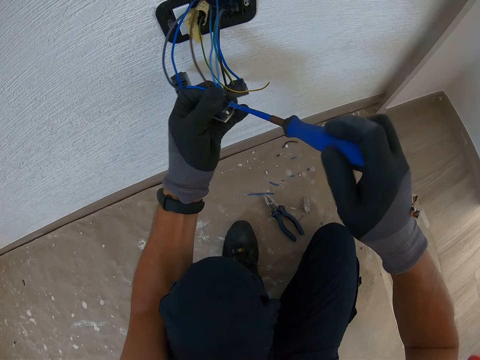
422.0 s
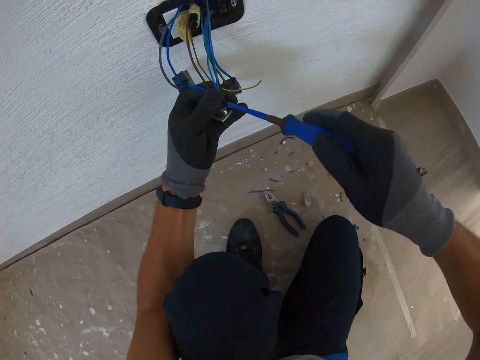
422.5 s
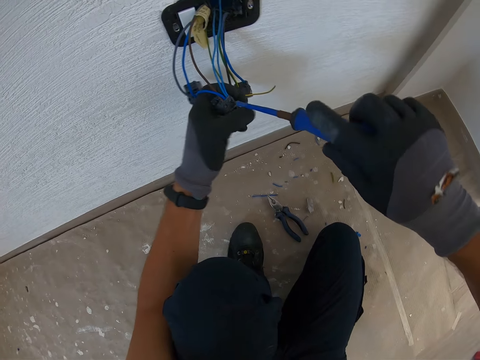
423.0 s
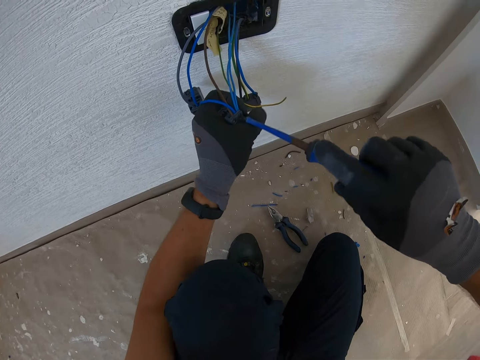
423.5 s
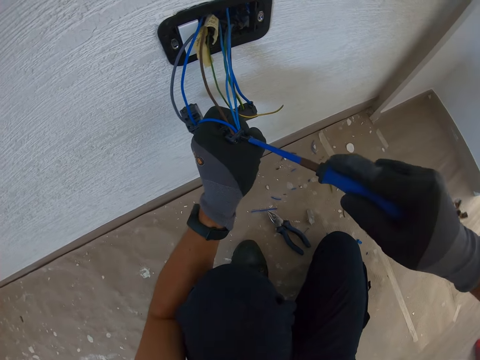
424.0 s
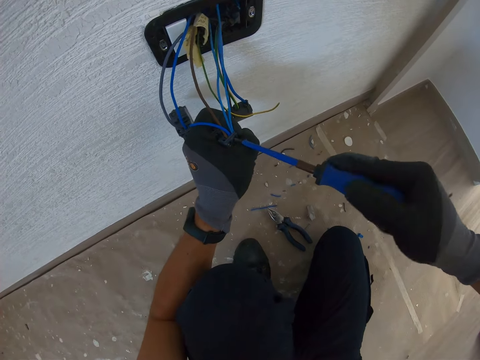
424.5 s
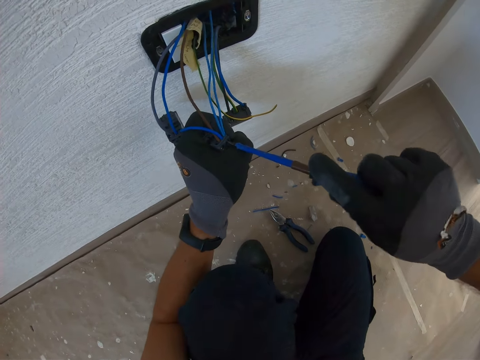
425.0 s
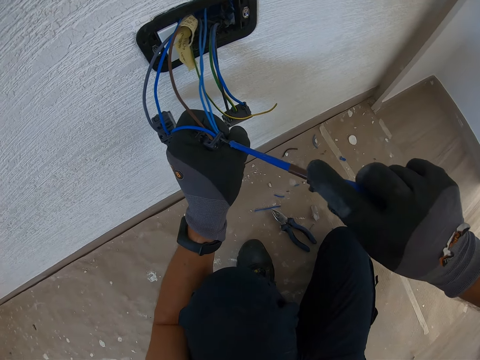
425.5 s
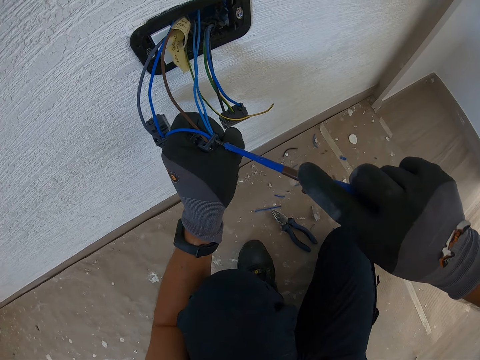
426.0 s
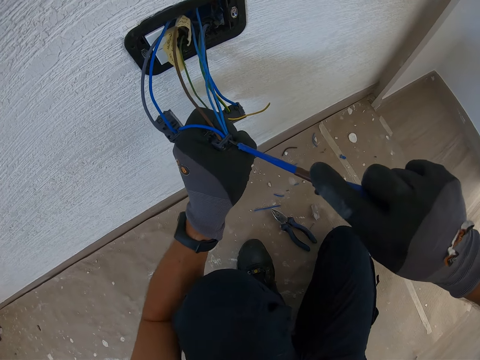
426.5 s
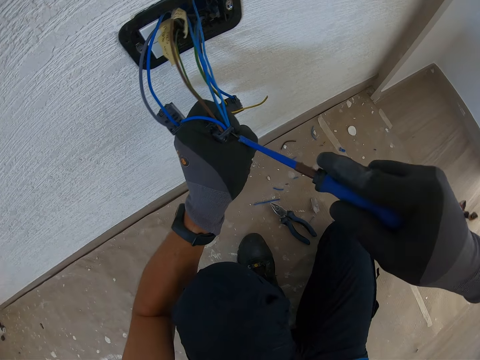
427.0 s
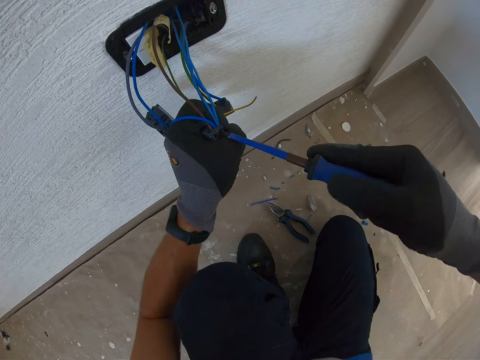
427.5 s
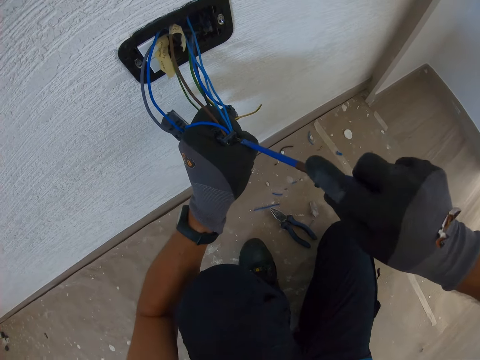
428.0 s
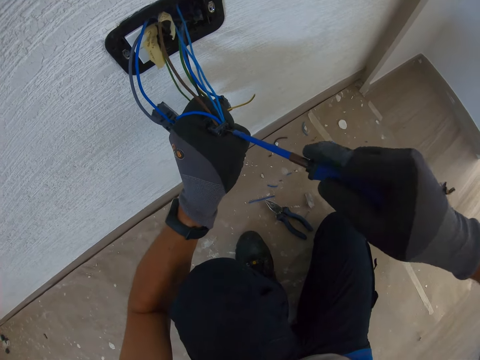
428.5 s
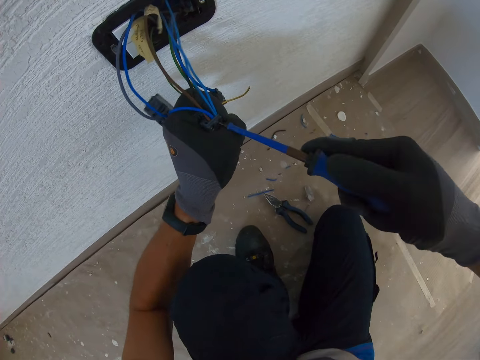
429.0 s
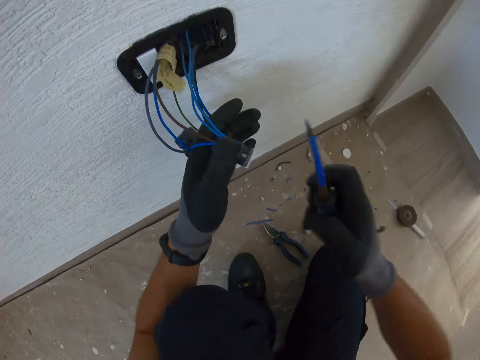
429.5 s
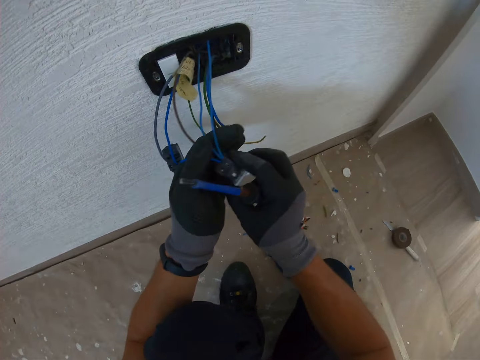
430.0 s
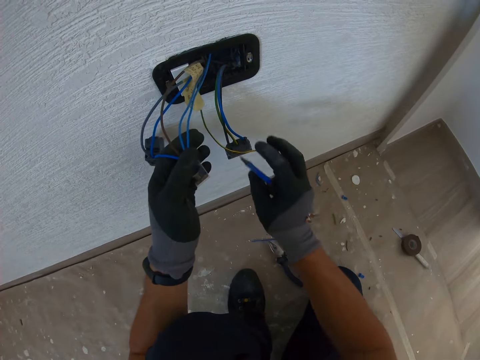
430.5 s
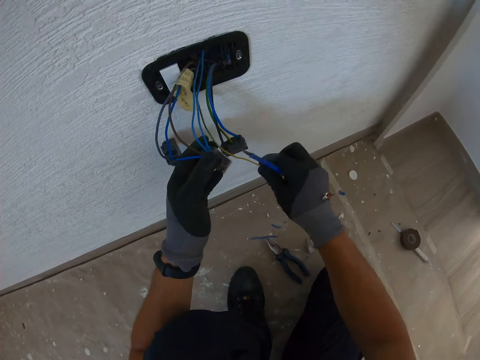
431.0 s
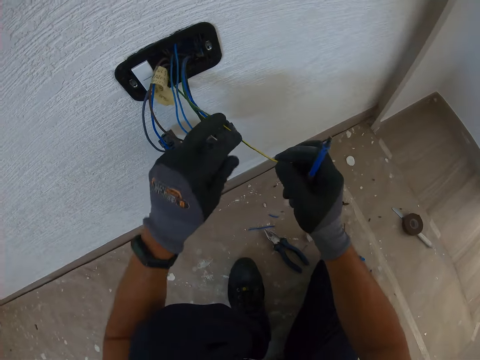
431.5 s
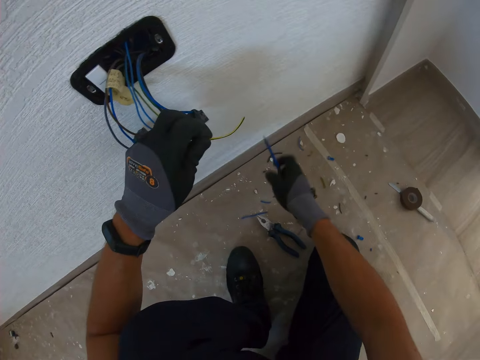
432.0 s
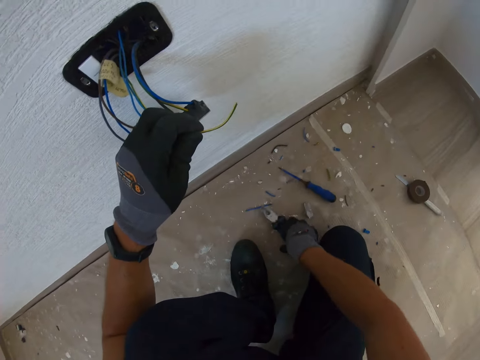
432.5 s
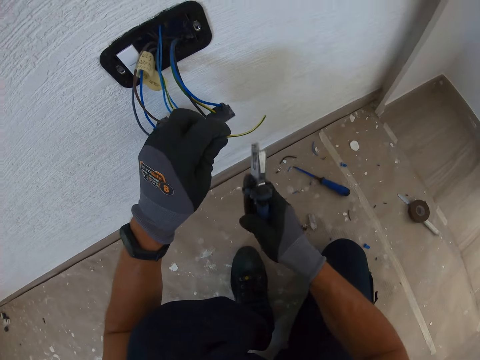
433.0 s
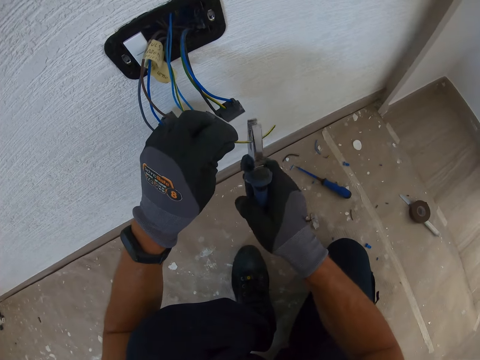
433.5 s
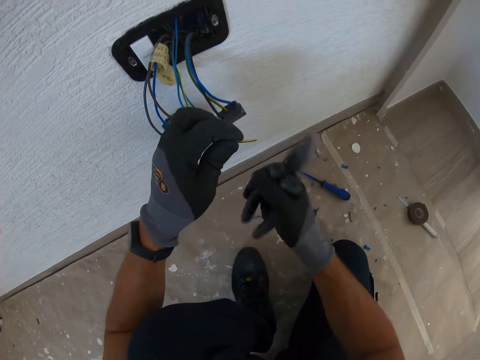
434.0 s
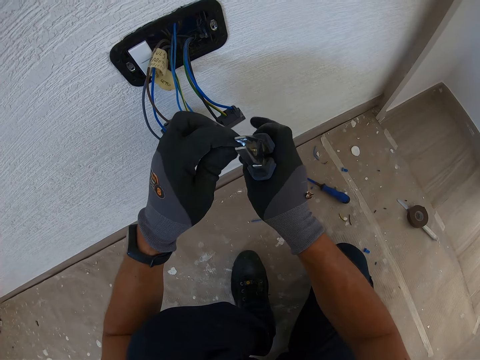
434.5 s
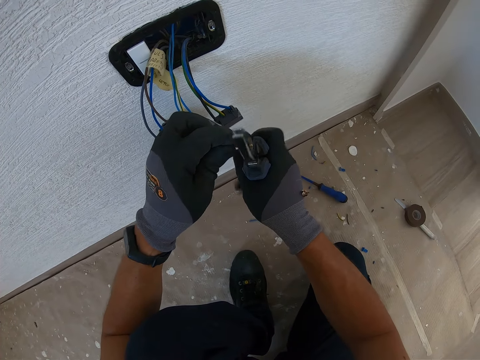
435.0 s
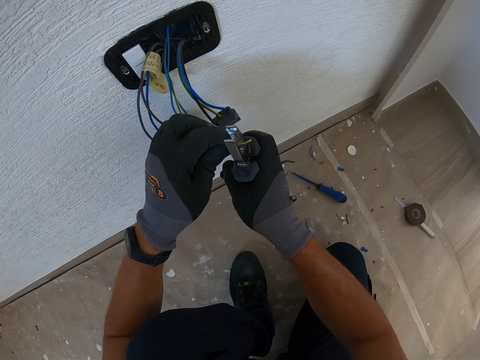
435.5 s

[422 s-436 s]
The camera wearer takes the pliers on the floor. They drop a tester. They cut the wire with the pliers.

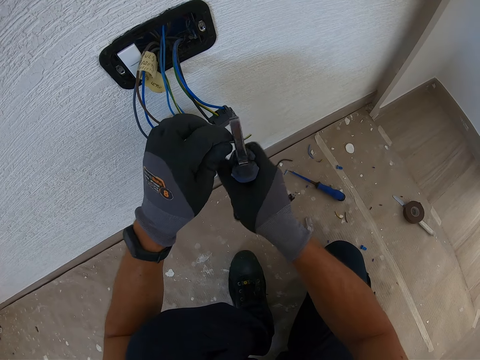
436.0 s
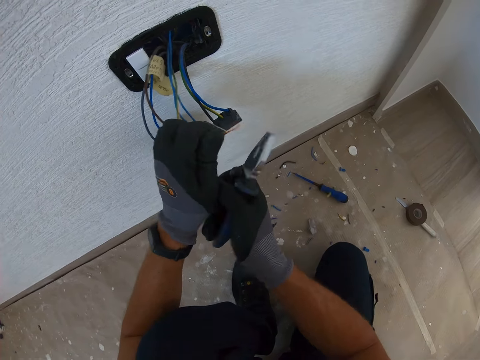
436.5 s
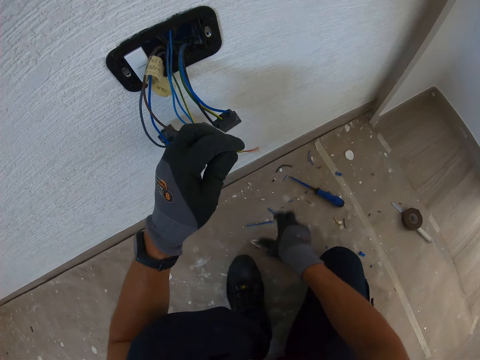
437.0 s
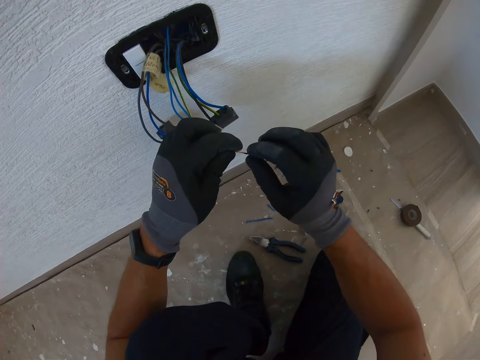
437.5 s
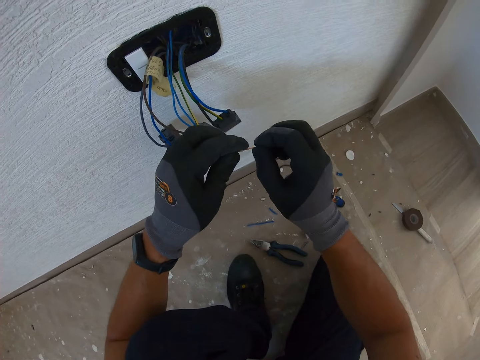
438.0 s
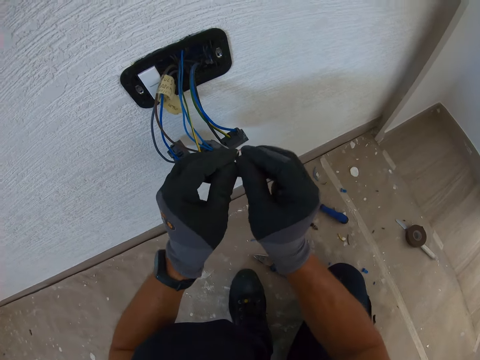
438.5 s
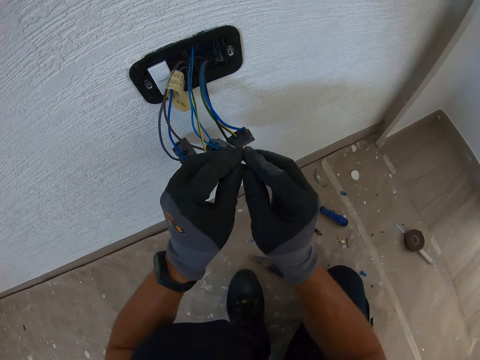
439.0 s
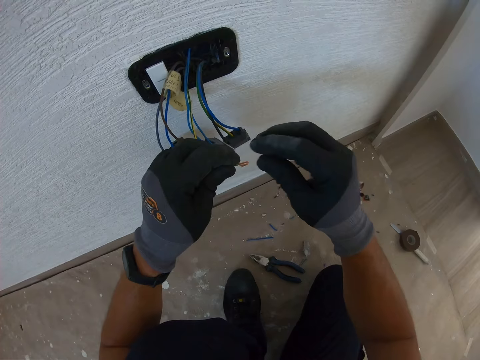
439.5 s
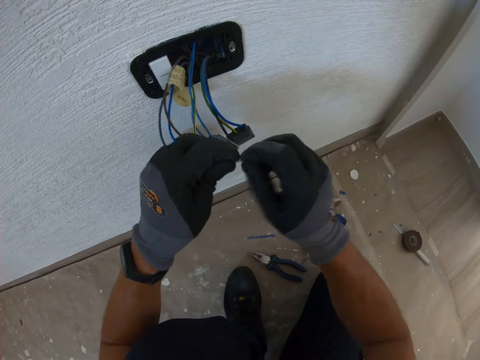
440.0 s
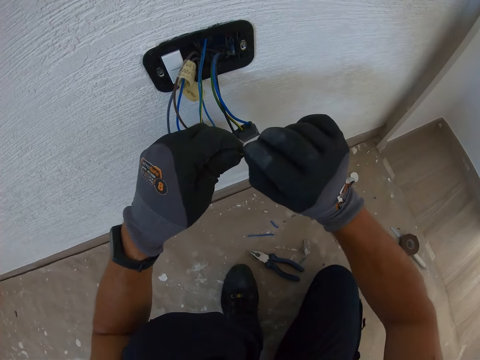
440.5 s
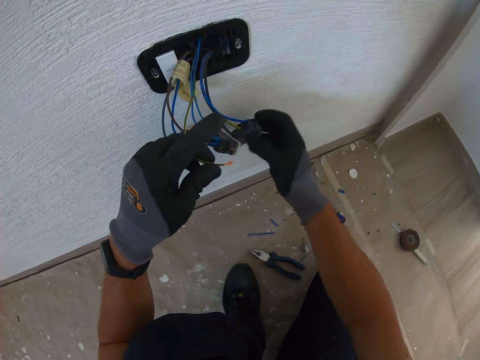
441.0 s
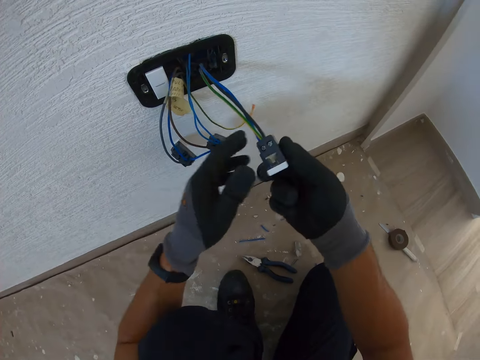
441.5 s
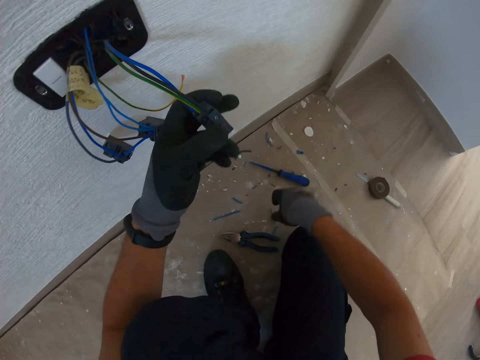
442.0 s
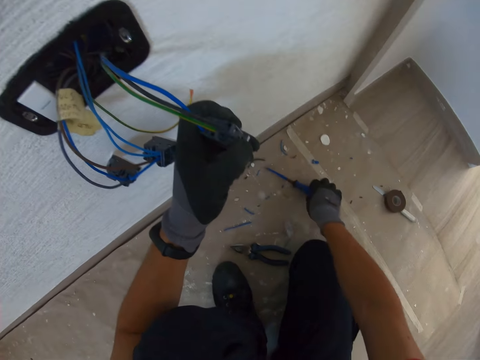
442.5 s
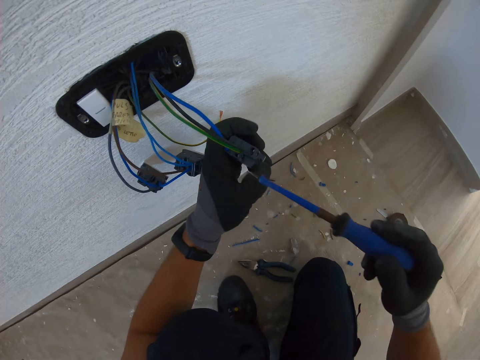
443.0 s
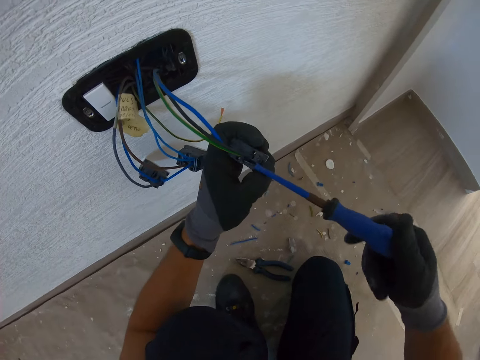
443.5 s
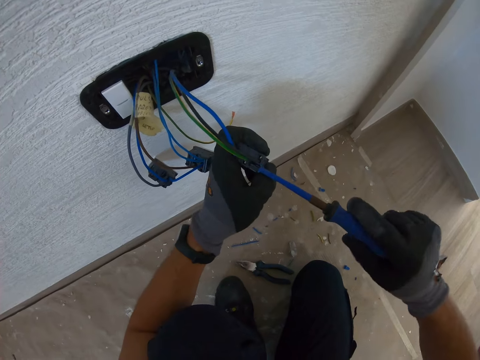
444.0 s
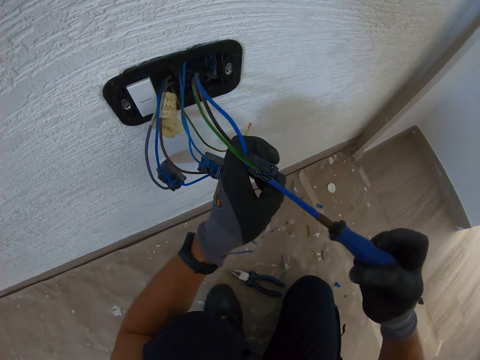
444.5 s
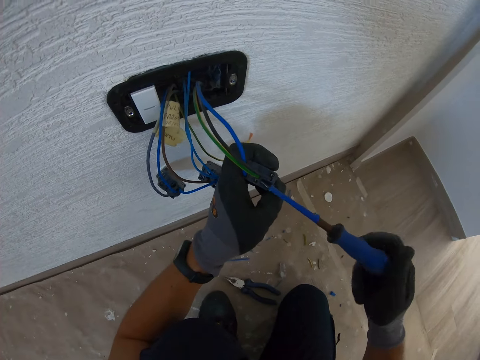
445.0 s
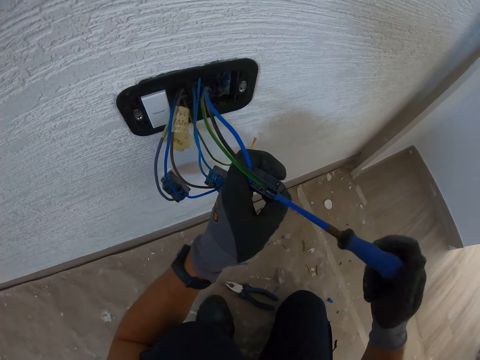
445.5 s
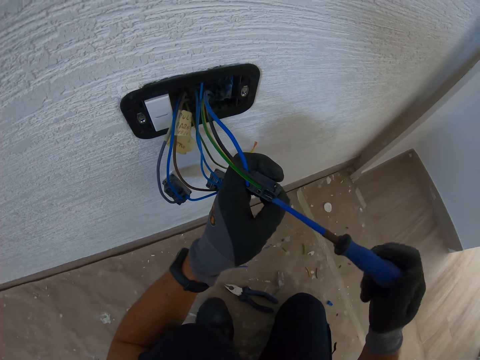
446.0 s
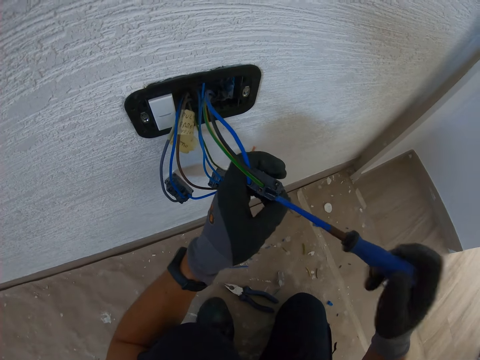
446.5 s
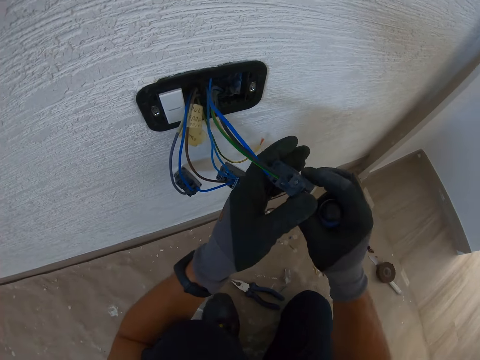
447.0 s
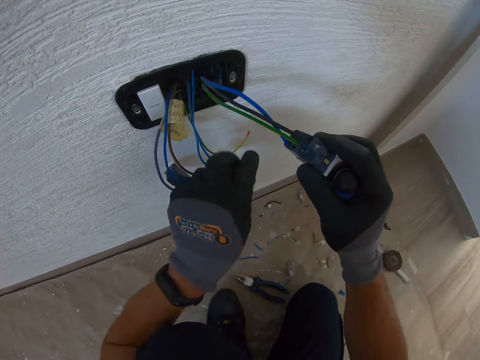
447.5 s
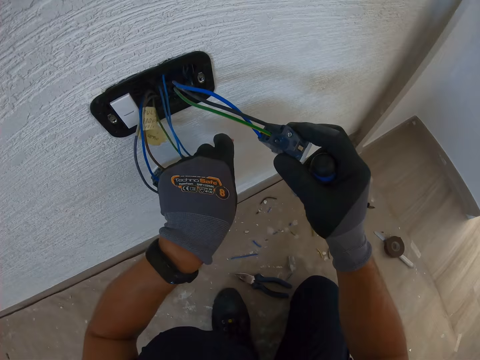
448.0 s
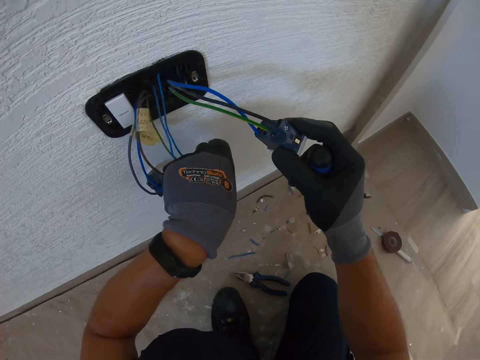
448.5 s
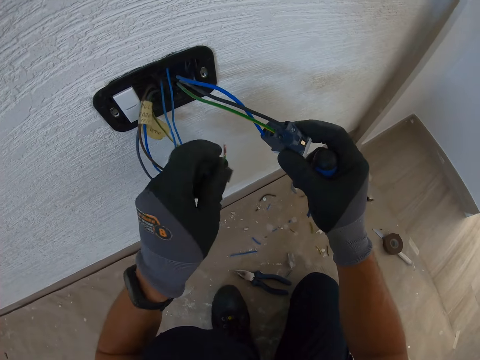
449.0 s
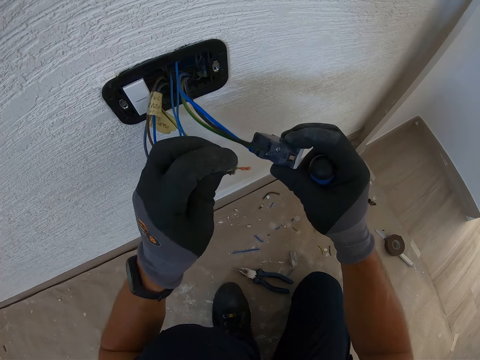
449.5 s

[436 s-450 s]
The camera wearer drops pliers. He twists the cable with his hand. He takes the screwdriver on the floor. He fixes cables in the socket with the screwdriver. He tightens a nut.
